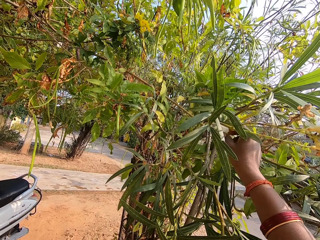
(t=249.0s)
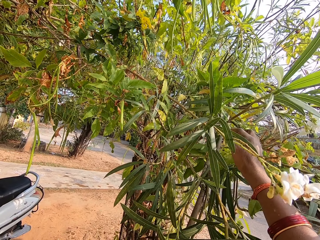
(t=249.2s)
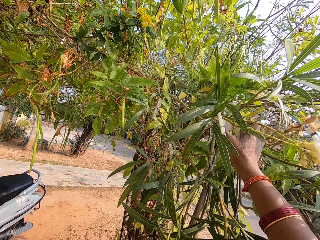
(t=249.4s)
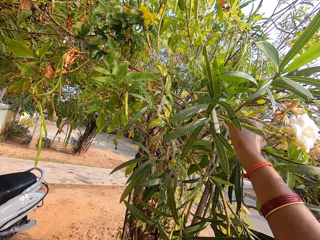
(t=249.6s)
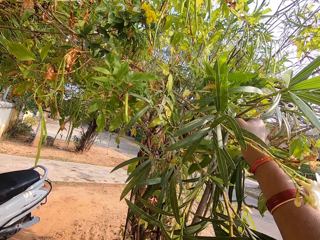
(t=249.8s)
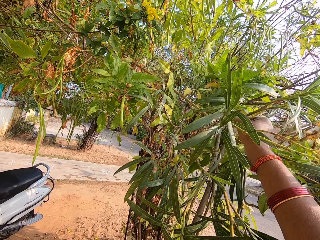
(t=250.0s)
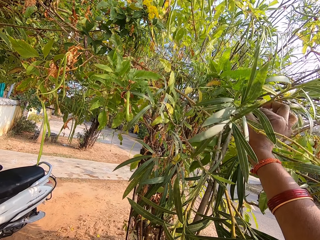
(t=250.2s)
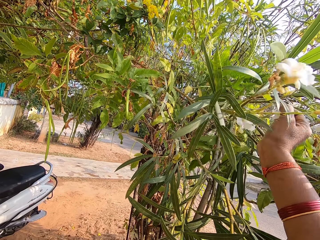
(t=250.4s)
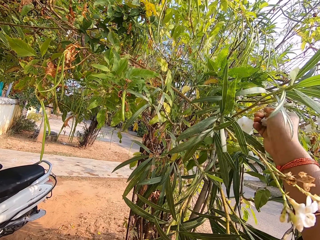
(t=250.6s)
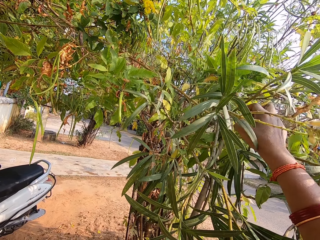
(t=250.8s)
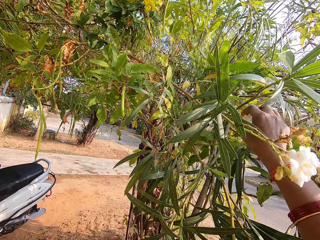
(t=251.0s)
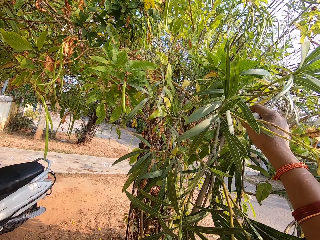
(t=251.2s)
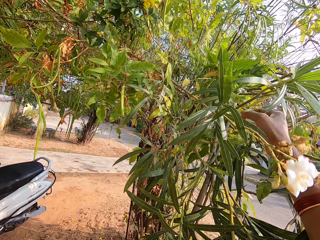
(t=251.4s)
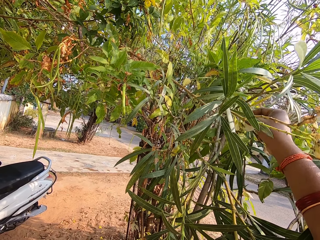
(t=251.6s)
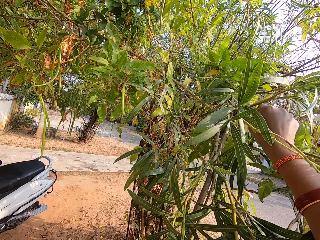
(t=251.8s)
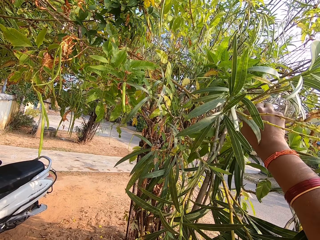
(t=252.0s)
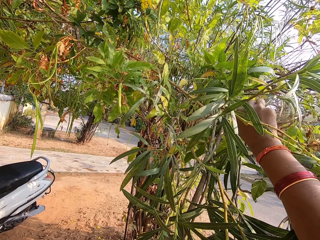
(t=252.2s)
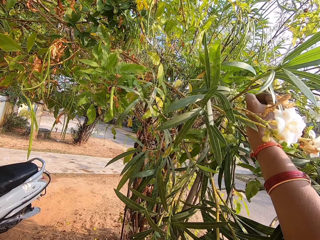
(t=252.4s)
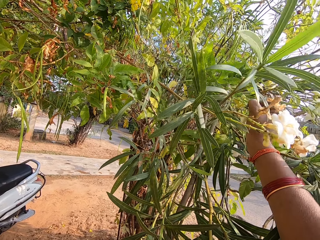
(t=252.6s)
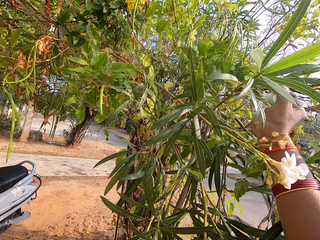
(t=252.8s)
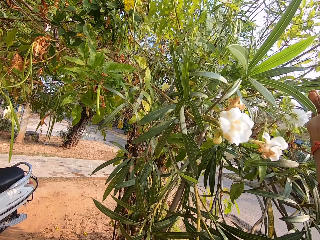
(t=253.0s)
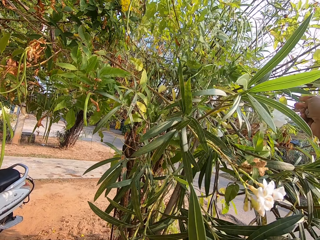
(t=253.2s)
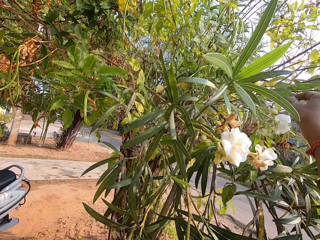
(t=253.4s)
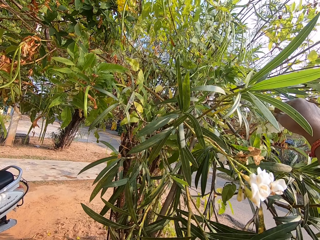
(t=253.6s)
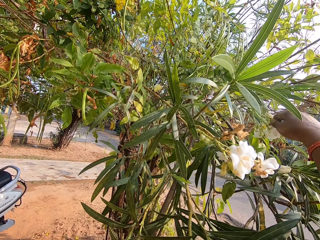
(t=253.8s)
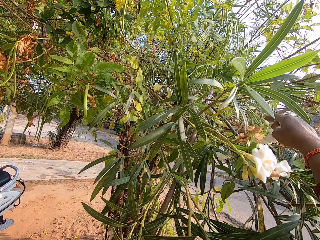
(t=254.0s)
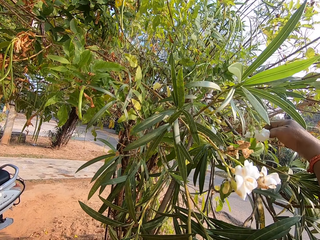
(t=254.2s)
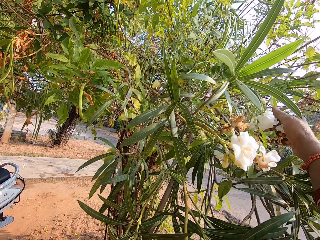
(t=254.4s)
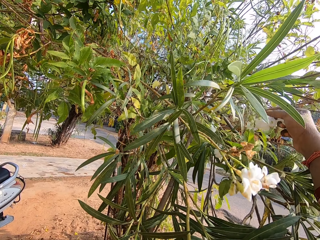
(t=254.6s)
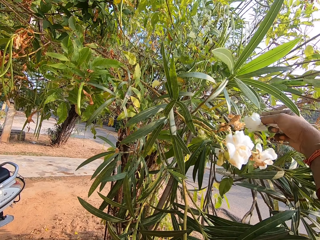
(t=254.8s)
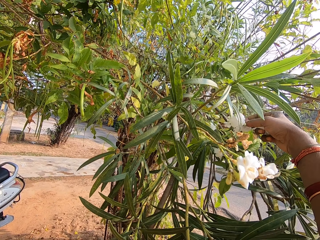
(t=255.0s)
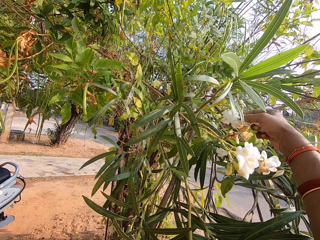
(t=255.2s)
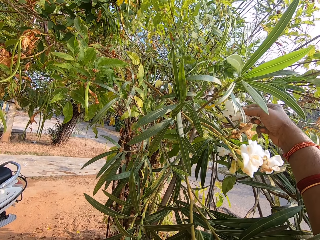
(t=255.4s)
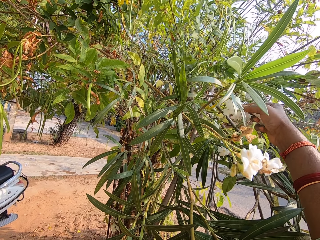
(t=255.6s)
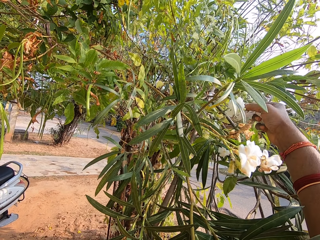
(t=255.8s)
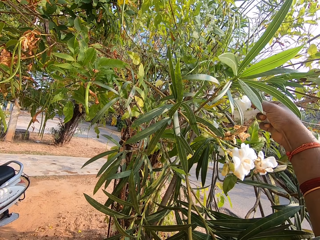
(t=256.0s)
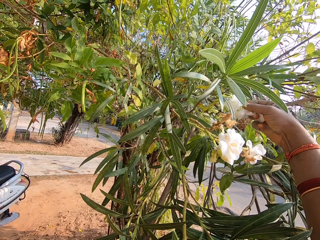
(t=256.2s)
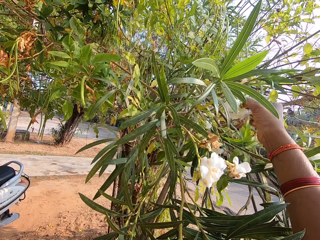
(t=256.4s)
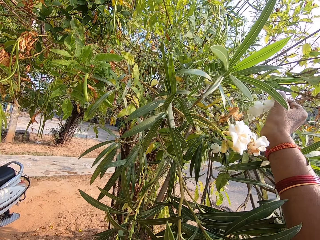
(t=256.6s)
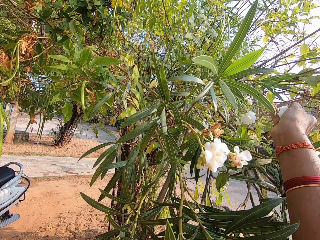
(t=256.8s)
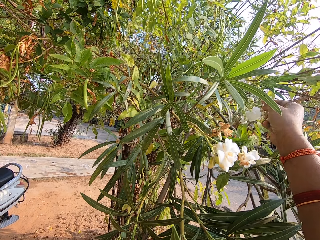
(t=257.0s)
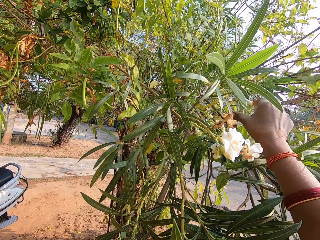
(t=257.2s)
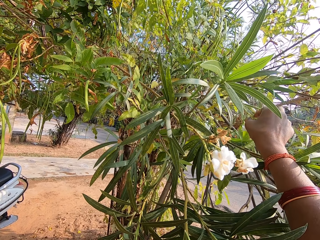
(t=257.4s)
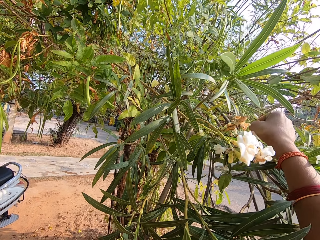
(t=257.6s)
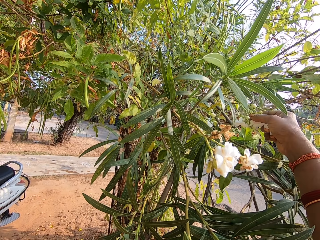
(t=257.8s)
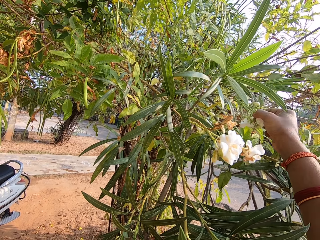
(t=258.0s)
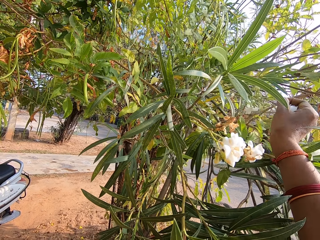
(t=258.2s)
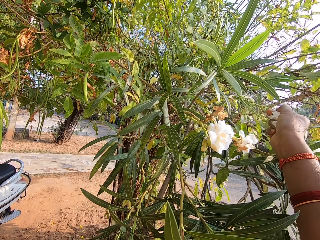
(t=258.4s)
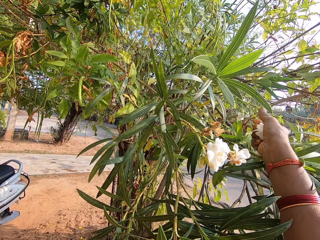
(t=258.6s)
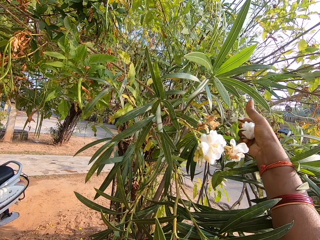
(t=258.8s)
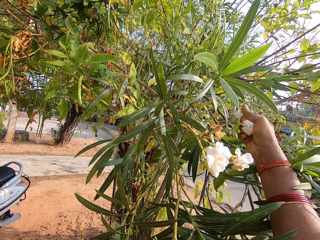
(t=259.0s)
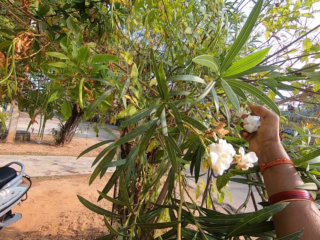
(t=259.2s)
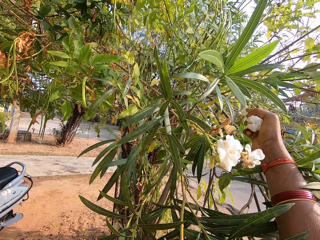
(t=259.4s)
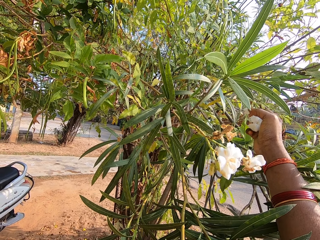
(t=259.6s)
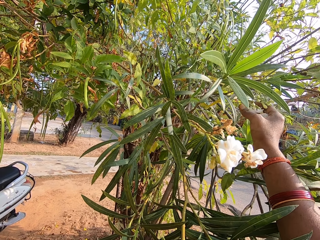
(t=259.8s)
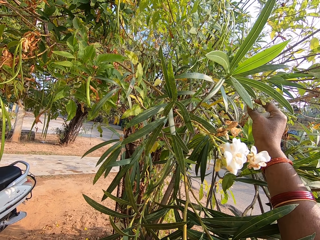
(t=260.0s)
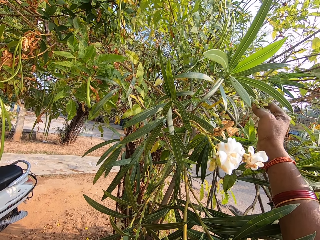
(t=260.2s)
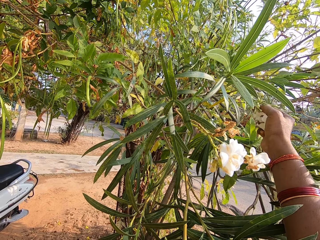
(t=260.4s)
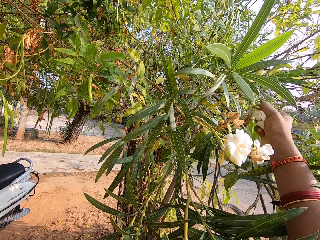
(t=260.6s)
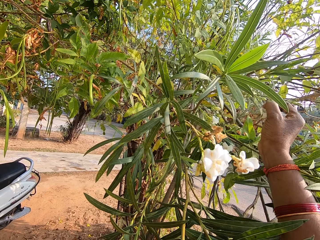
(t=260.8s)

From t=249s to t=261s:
The camera wearer plucks flowers on the tree with his right hand. He does so repeatedly.

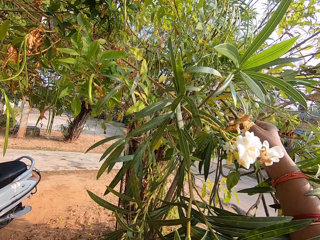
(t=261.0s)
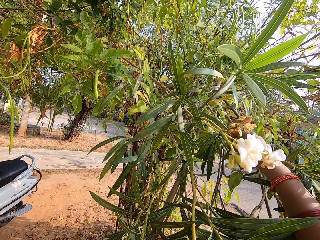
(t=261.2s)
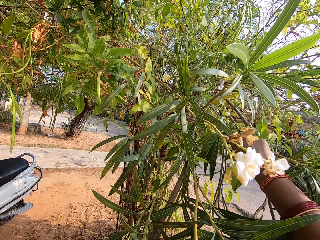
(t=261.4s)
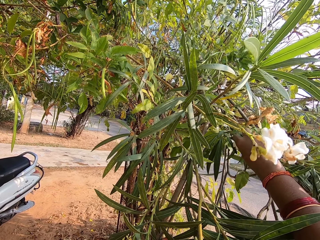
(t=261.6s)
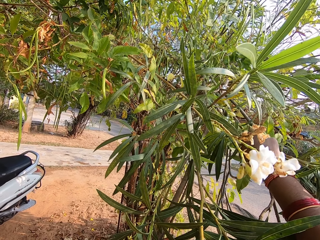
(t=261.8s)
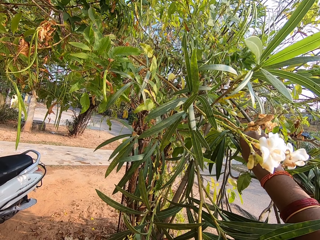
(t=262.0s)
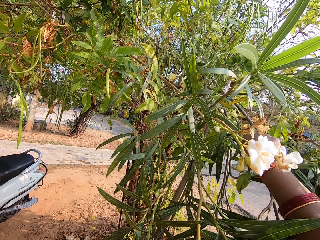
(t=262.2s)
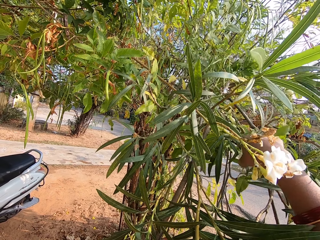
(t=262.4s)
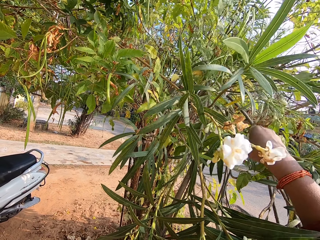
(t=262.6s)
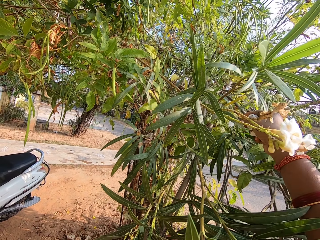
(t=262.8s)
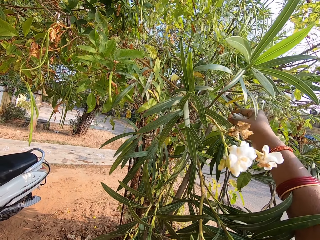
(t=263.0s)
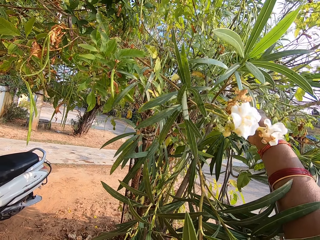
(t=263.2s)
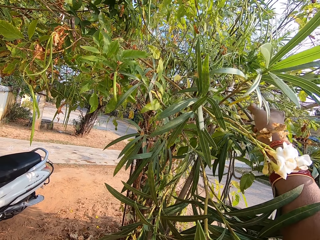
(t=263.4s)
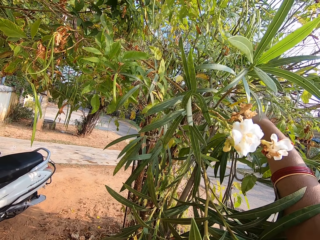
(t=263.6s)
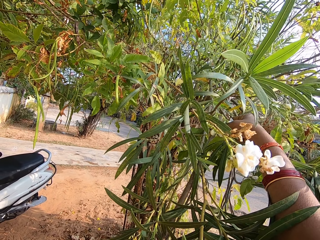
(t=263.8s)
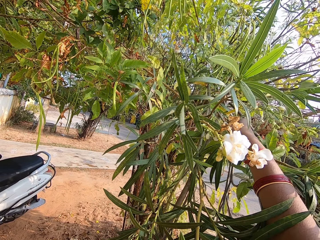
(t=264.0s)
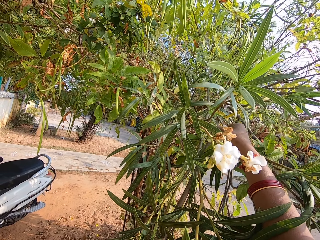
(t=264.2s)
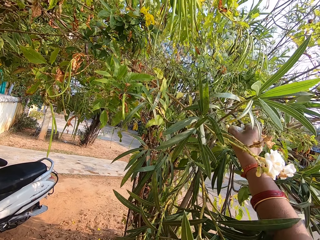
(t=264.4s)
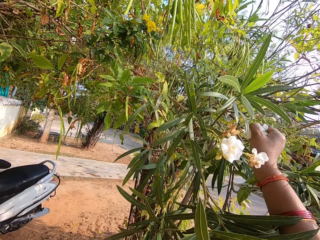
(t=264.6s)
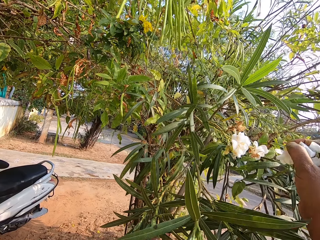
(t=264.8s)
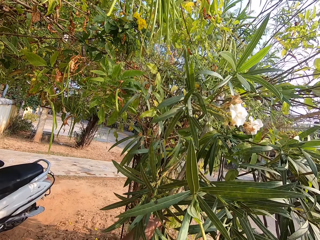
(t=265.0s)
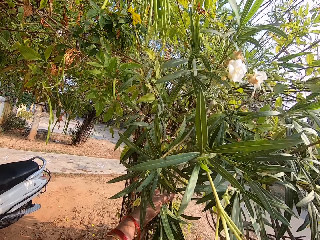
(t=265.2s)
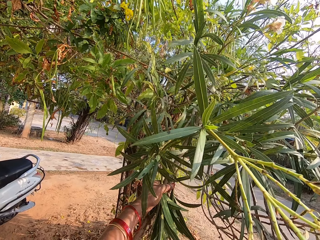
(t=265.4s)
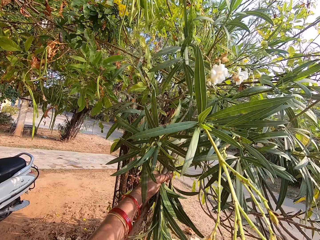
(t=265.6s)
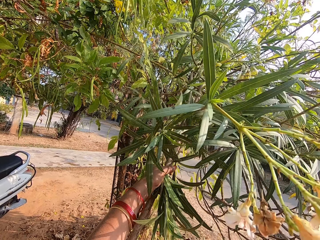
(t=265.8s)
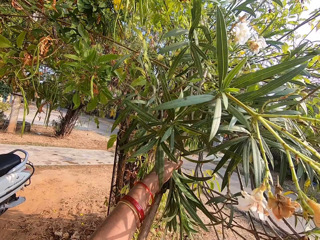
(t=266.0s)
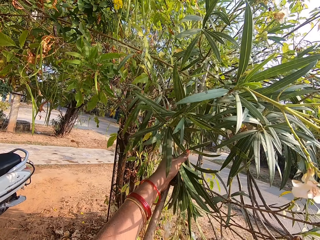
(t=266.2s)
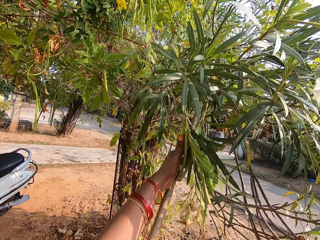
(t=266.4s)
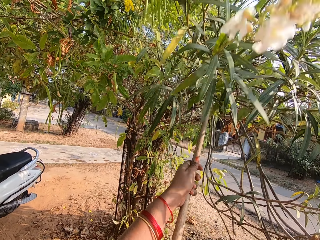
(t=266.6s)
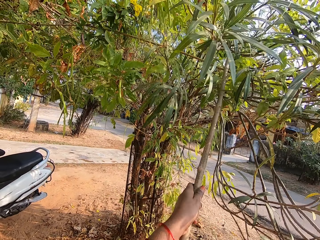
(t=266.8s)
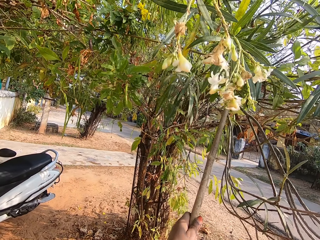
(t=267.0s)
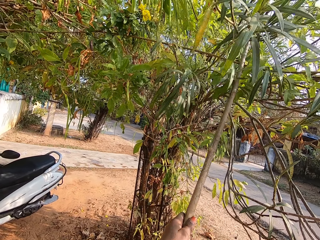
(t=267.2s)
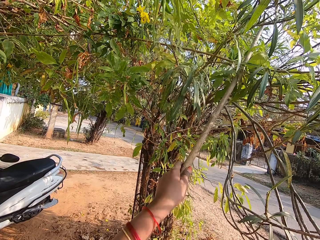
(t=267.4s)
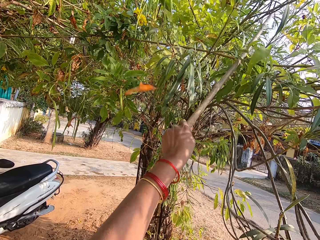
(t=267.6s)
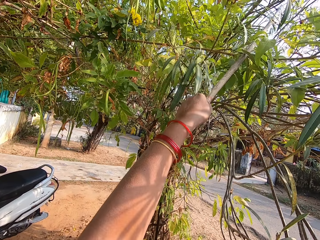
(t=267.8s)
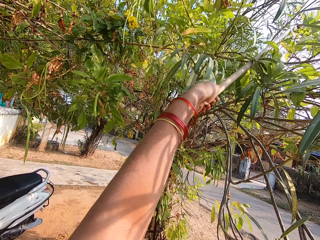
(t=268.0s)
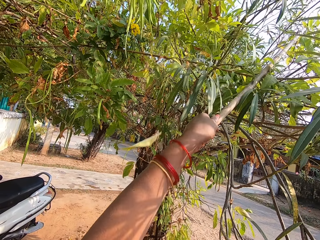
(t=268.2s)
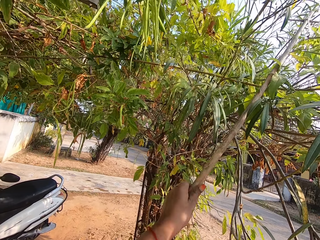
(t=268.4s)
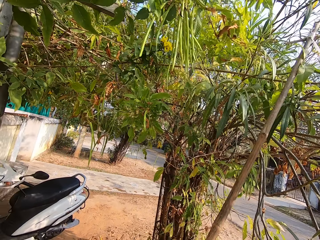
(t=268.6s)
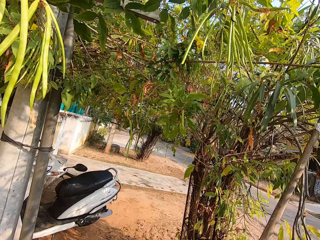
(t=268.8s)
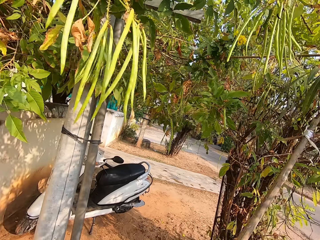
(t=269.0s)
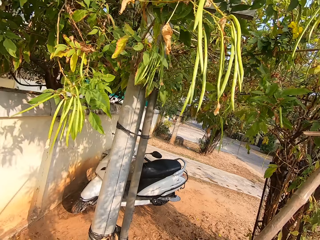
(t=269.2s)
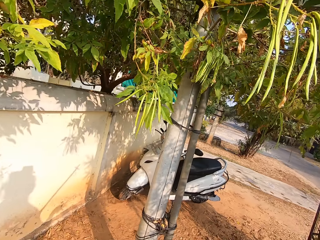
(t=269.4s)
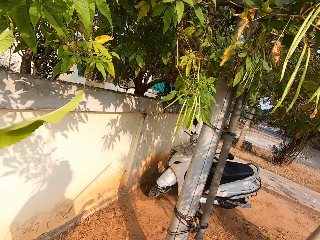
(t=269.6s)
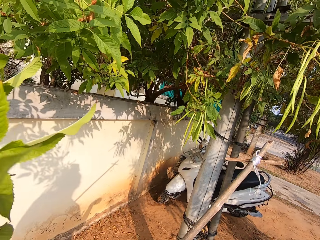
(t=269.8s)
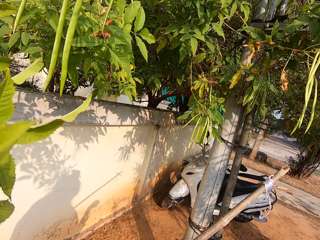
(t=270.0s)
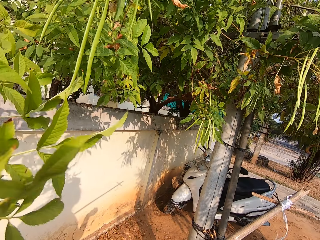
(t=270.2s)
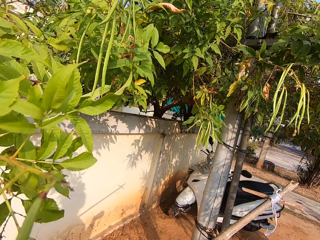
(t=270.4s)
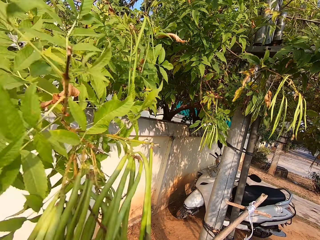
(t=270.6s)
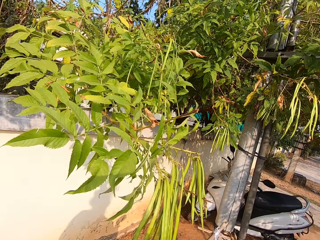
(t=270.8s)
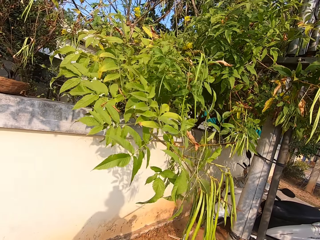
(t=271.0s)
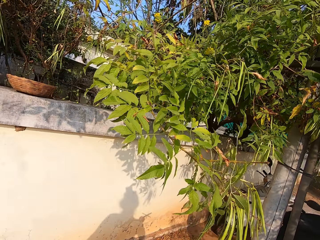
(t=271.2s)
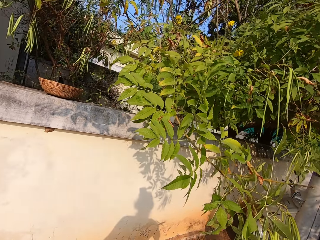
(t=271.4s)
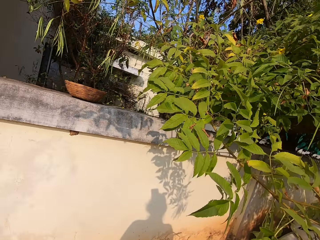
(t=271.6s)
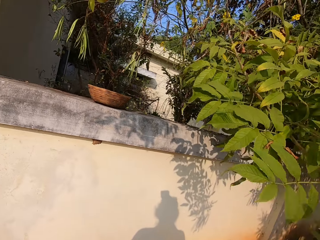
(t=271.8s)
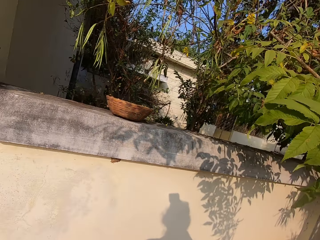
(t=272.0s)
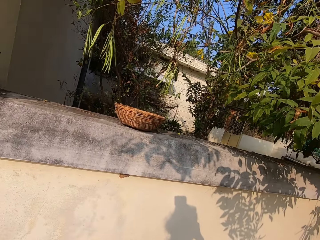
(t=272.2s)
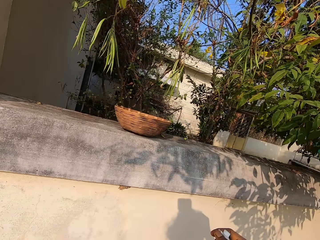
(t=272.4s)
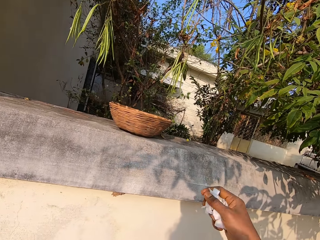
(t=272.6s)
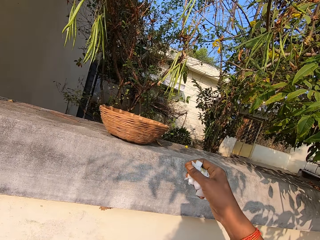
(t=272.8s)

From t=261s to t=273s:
The camera wearer plucks flowers on the tree with his right hand. He does so again. He removes the rod from the branch of the tree with his left hand.
